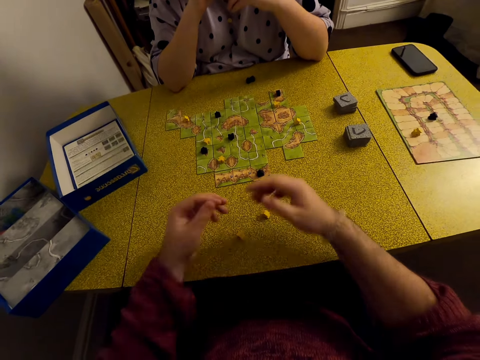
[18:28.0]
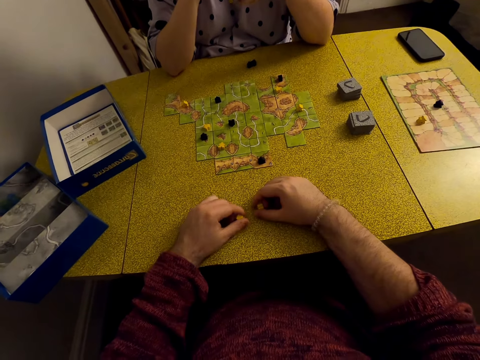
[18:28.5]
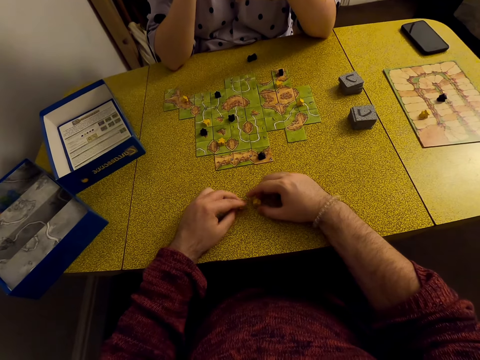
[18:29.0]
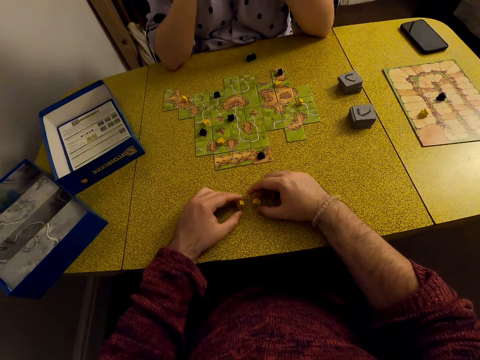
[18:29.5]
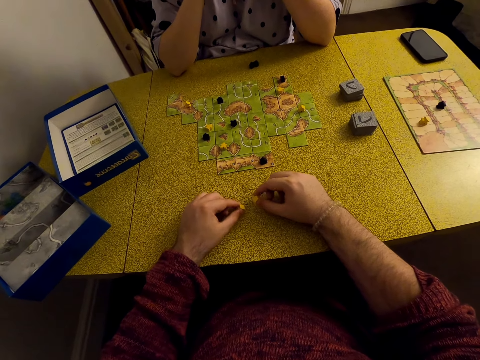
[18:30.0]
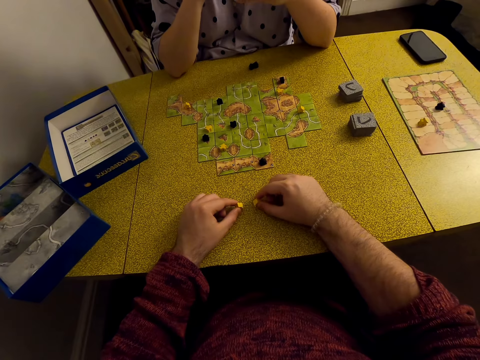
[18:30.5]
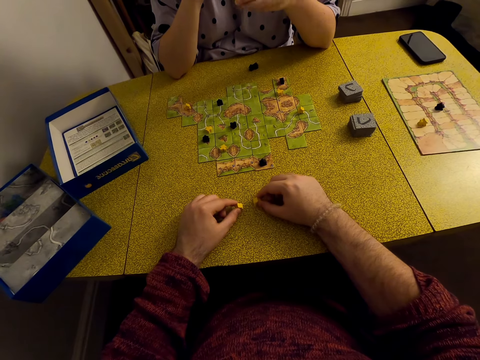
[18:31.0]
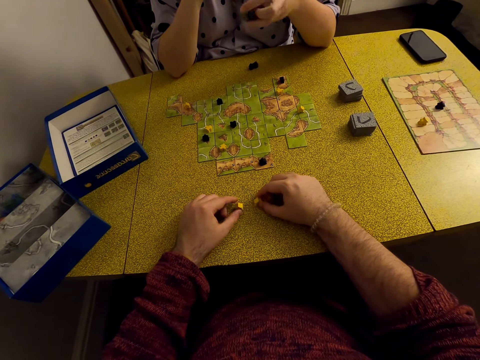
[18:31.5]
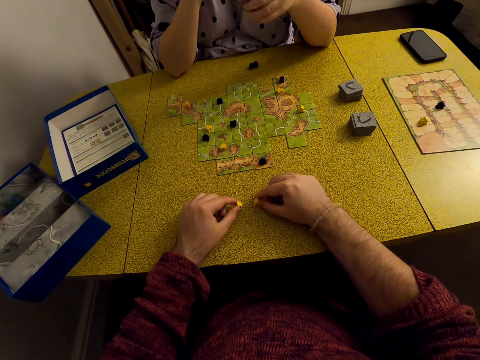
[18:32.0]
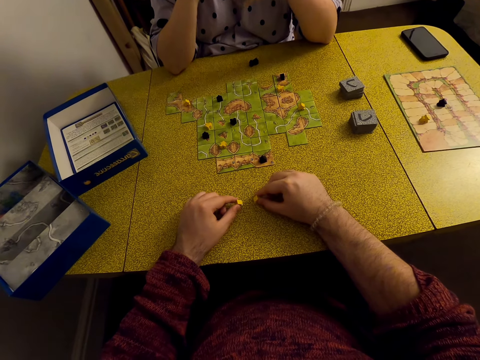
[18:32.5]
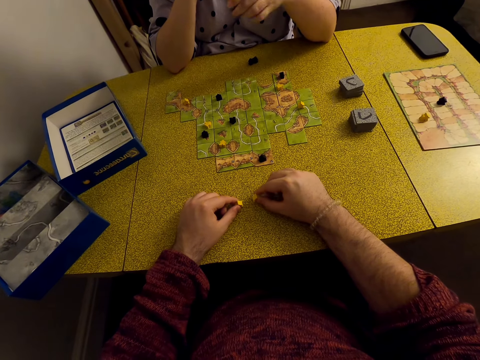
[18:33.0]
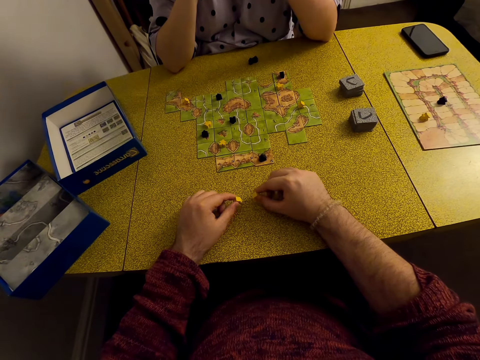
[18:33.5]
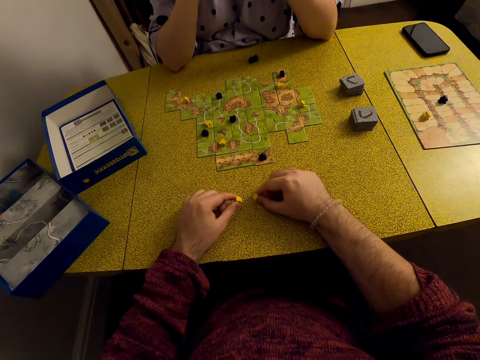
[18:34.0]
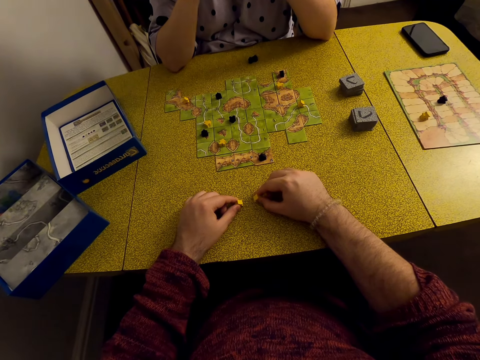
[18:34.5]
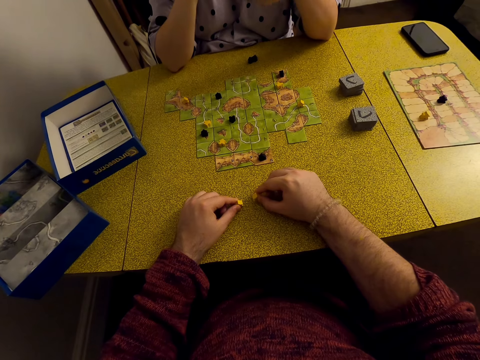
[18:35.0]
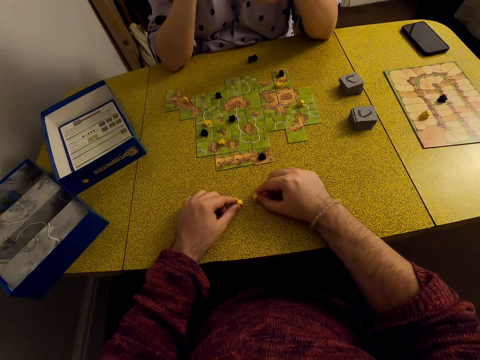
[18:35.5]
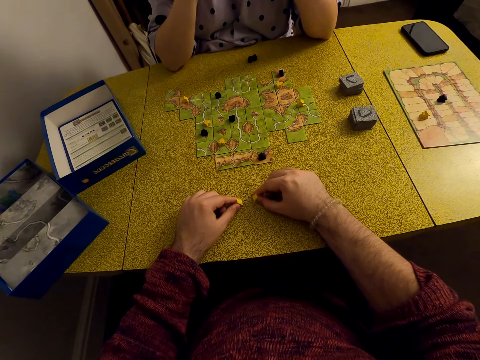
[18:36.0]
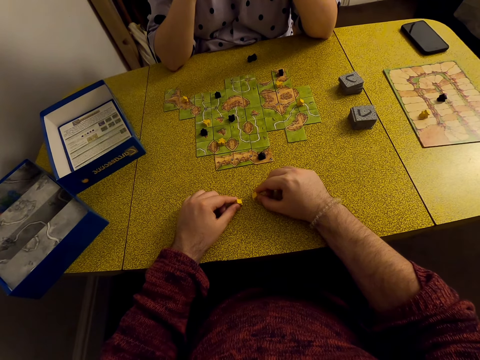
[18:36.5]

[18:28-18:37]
The camera wearer picks a meeple. They play with the meeple on the table. They touch the stars.

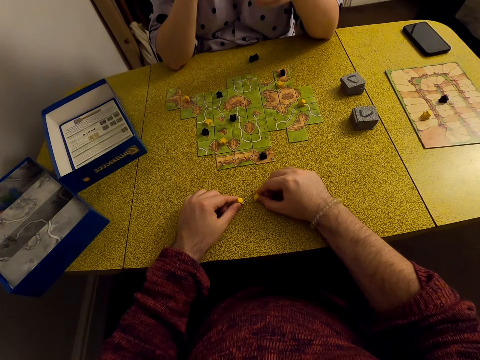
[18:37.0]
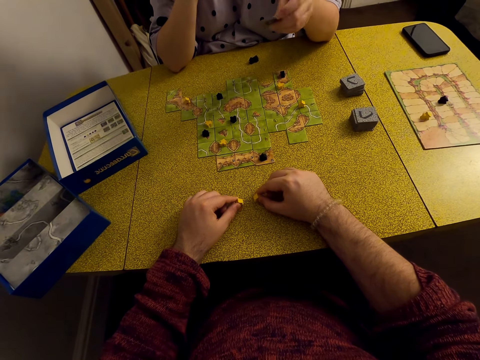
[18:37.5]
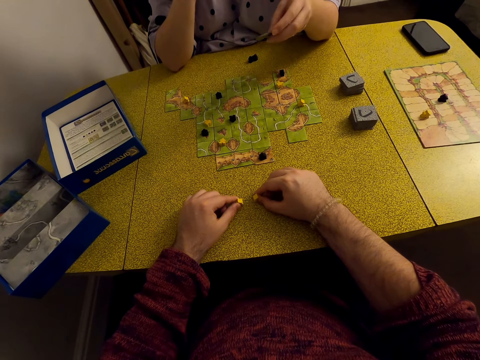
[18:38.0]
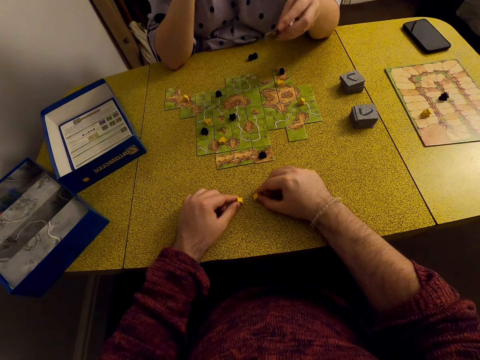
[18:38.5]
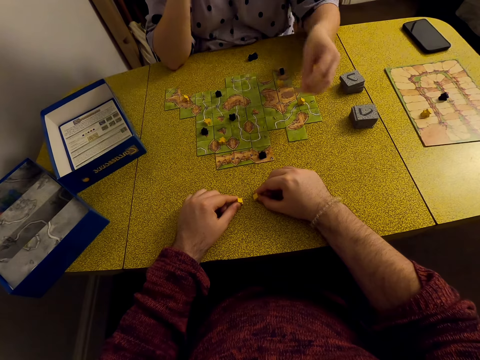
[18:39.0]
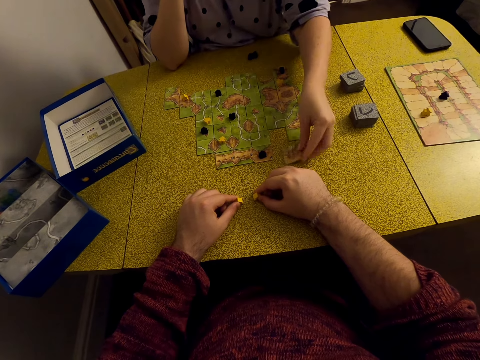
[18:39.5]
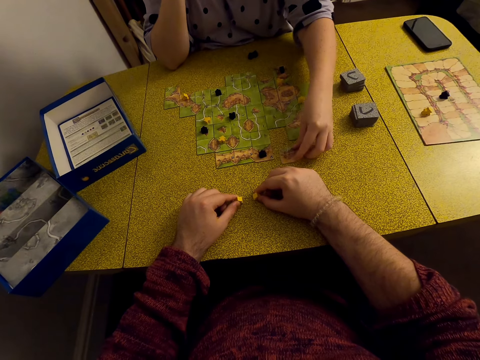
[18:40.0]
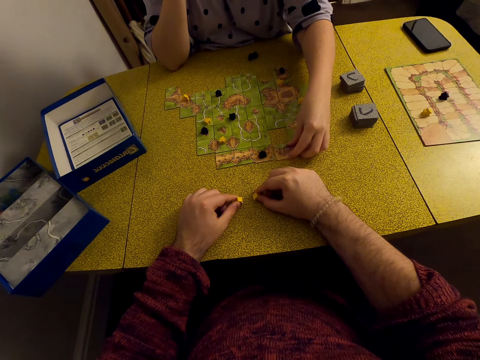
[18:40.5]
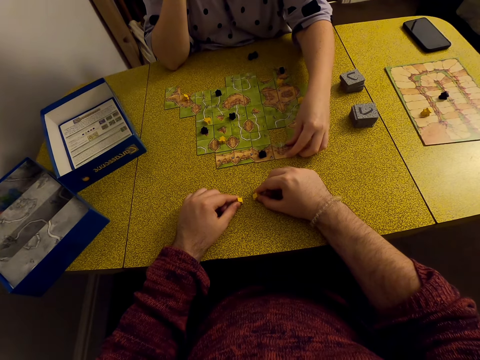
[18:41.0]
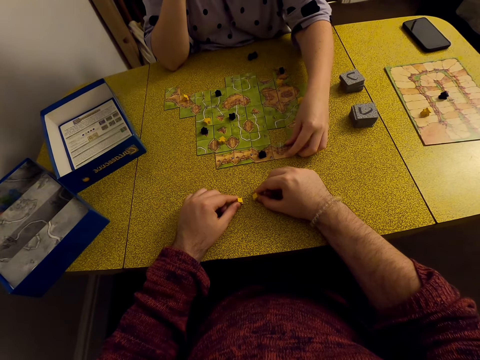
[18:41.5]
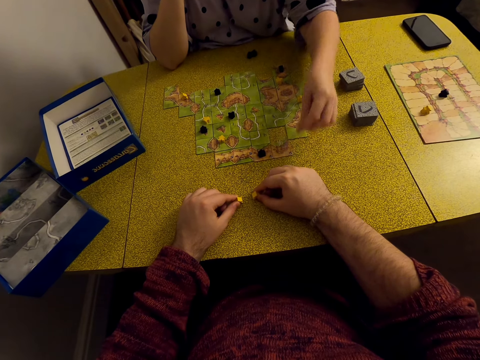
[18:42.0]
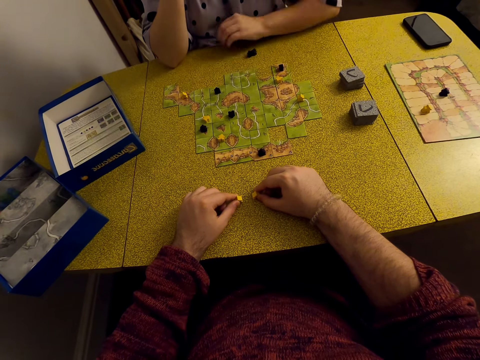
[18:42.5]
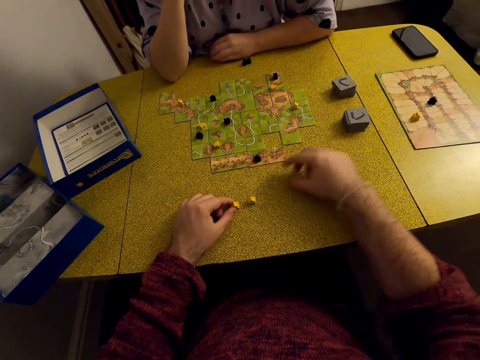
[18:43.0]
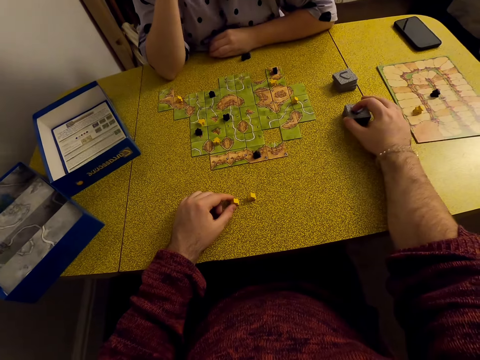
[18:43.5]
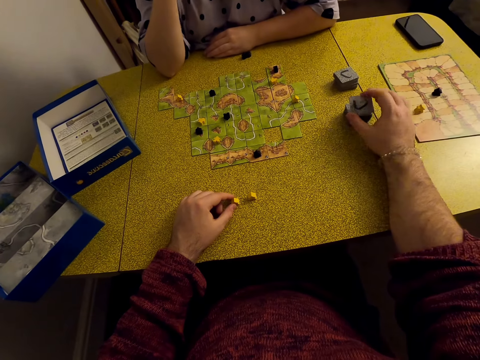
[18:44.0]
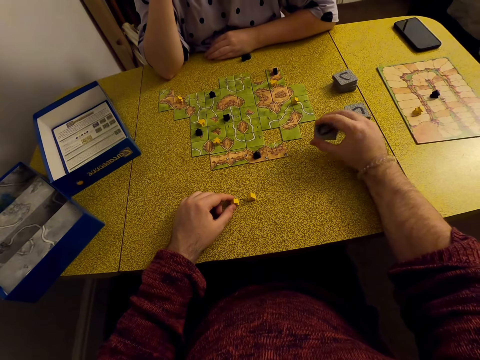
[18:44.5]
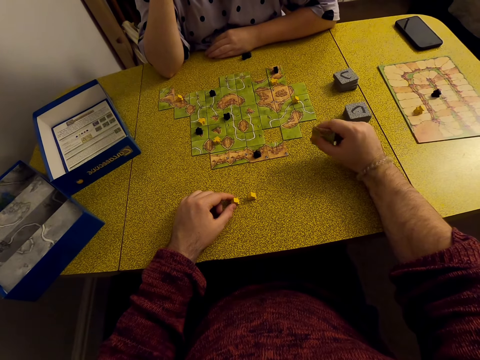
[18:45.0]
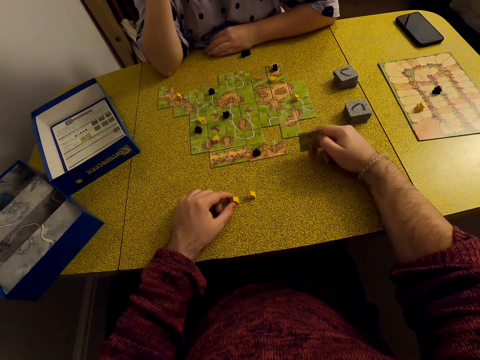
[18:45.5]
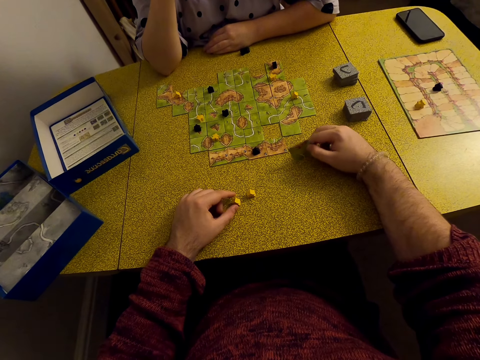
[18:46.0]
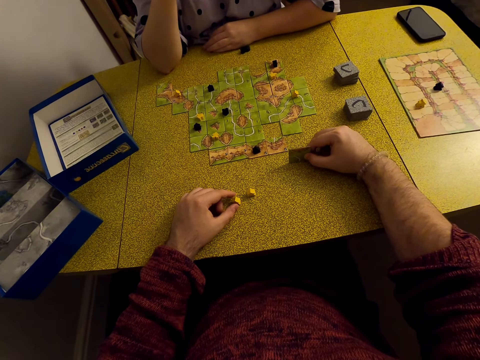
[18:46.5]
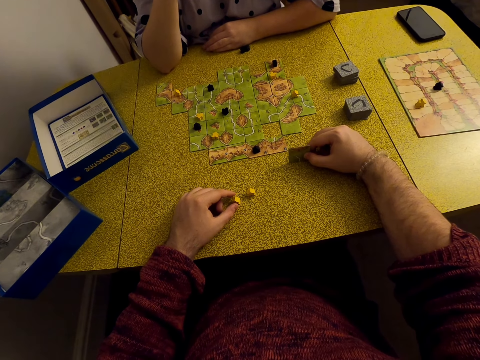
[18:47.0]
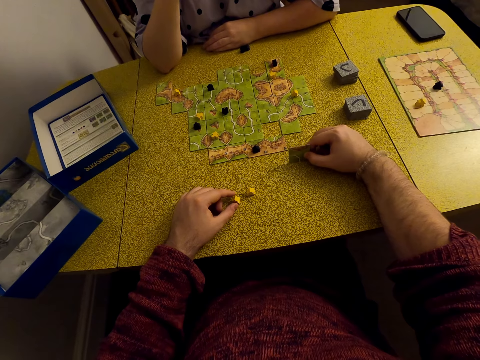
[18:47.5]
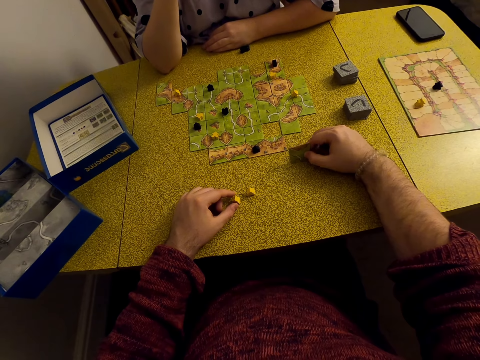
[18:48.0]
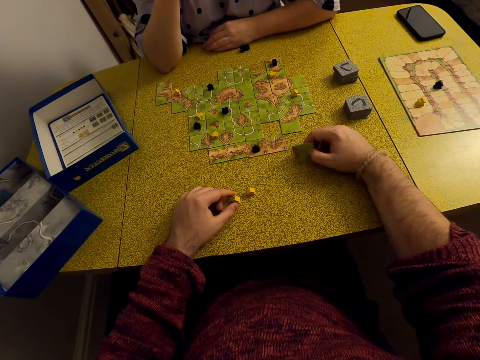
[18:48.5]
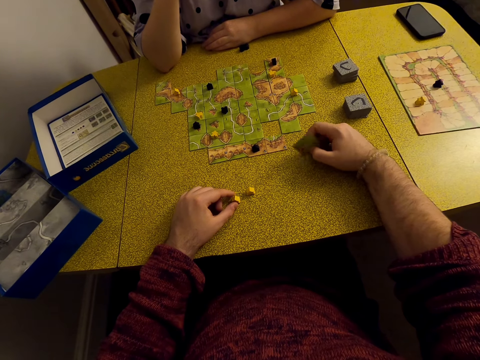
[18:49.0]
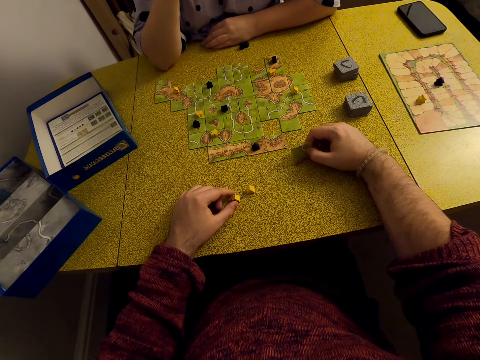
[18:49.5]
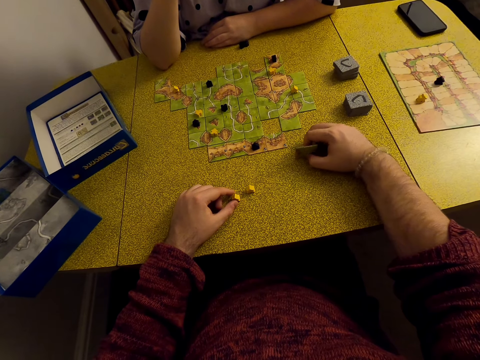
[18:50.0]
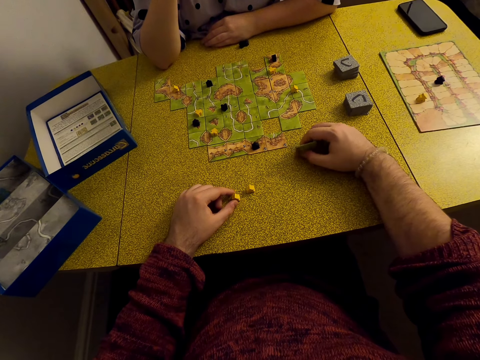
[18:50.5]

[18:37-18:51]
A lady plays the Carcassonne game. The lady puts the card on the table. The camera wearer picks a tile and holds the tile.

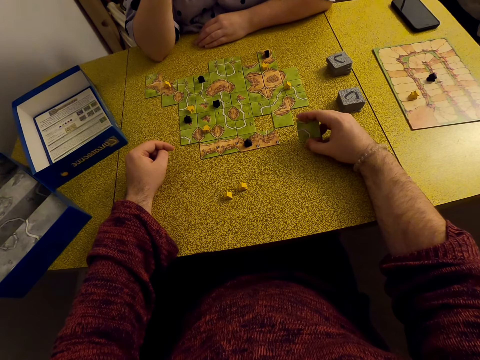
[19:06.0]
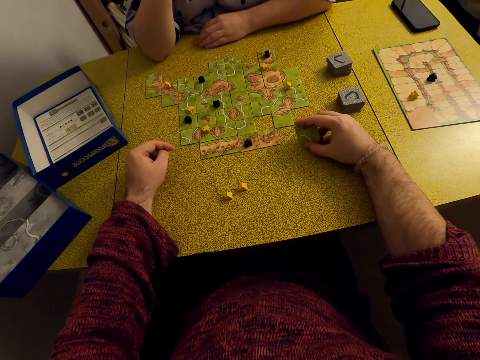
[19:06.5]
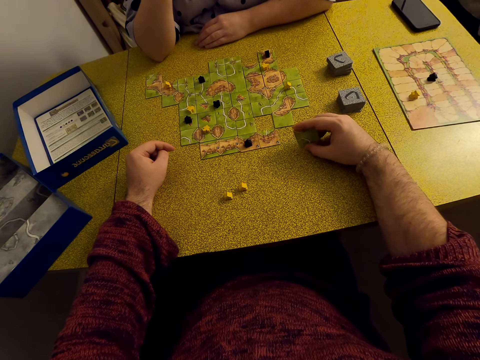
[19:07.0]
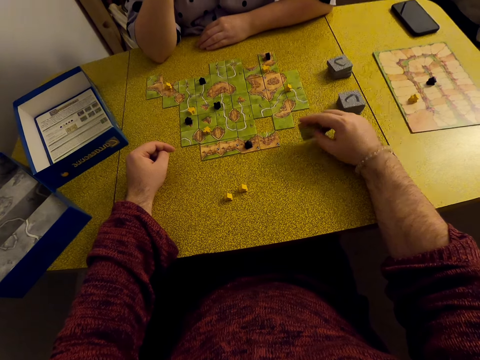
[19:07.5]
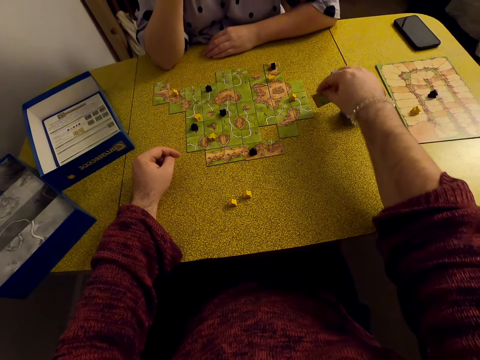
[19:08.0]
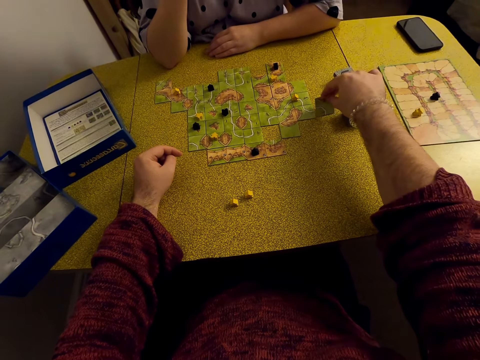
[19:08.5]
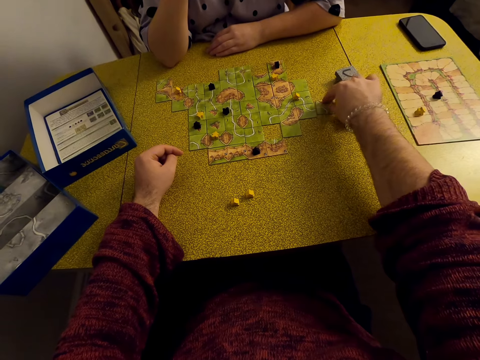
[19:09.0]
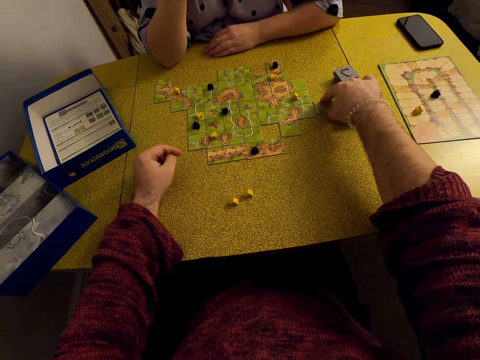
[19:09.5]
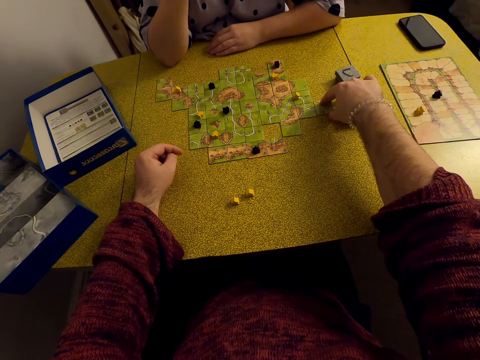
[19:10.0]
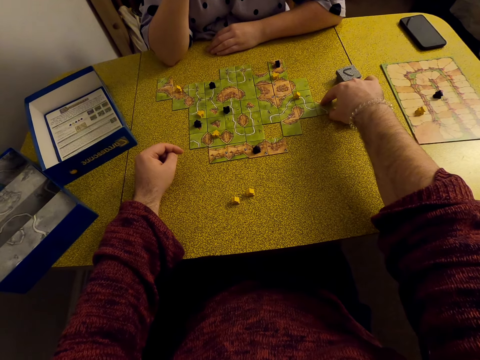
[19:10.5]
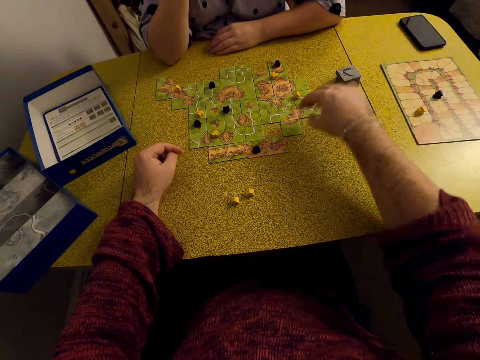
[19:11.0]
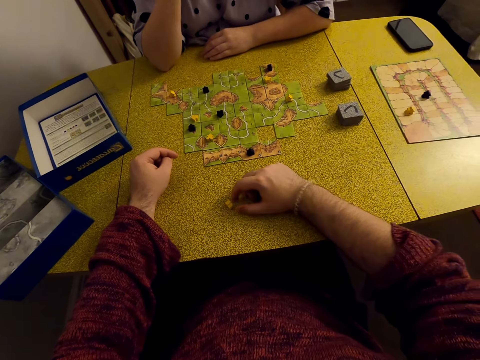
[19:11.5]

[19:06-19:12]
The camera wearer plays the Carcassonne game. They put the card on the table.
